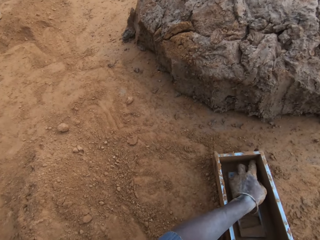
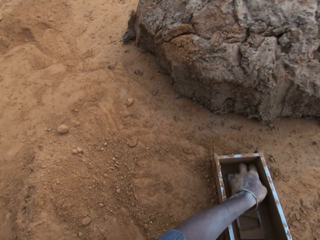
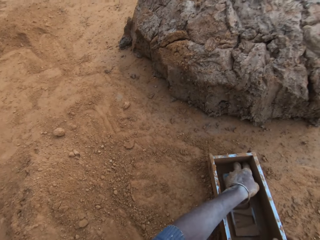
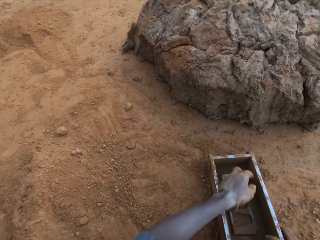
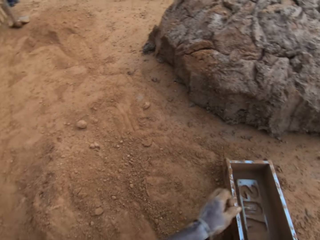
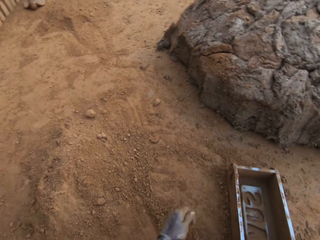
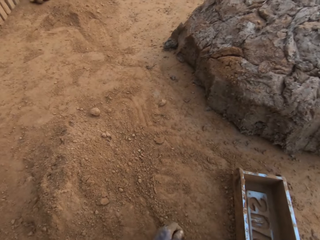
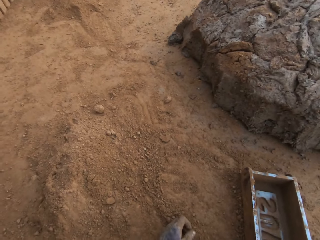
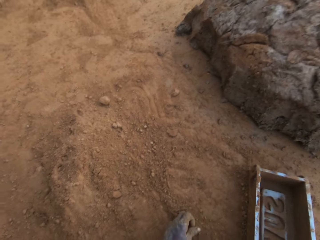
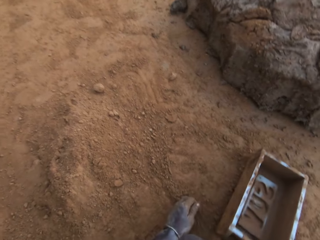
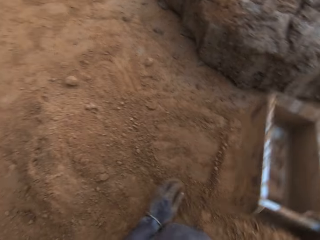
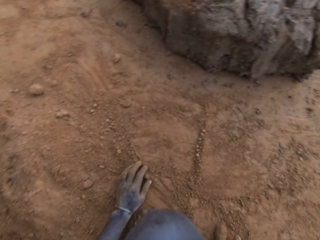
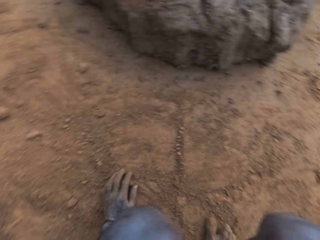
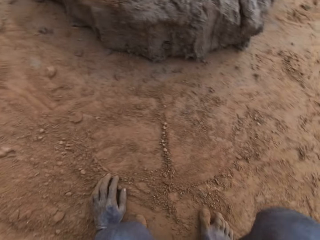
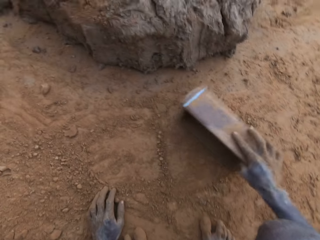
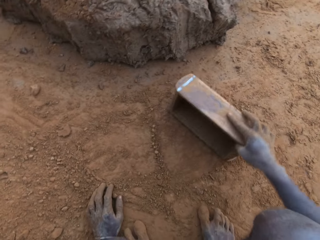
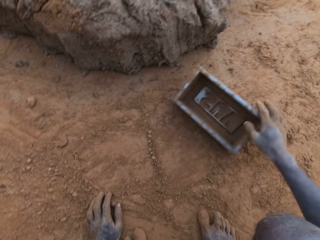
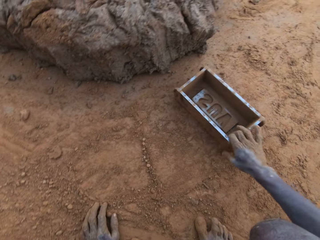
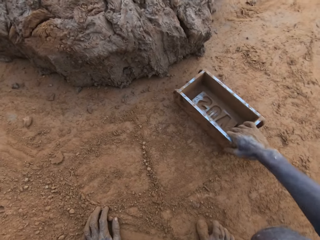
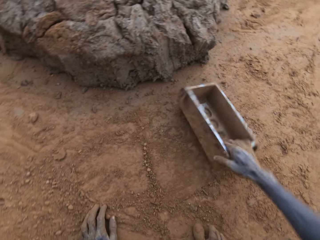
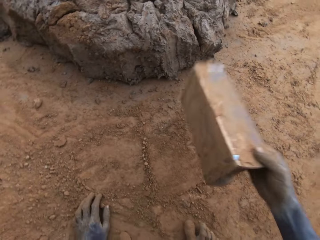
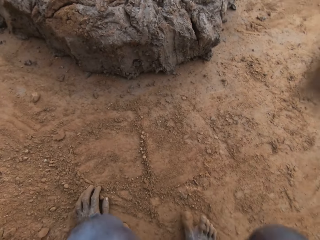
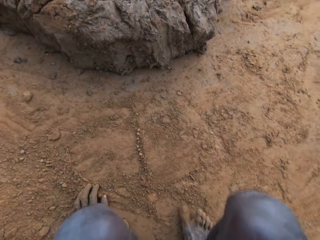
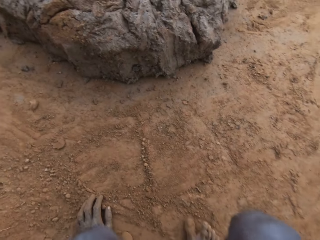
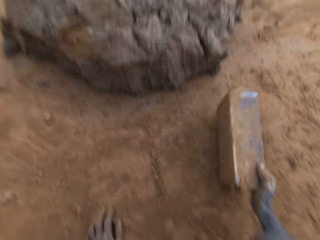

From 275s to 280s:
The camera wearer hits the brick mold on the ground. They hit the brick mold on the ground again.

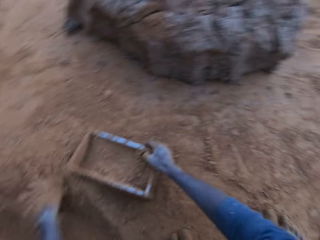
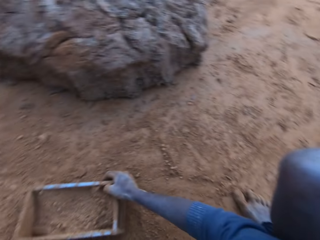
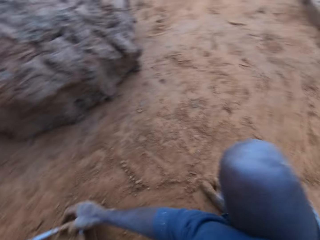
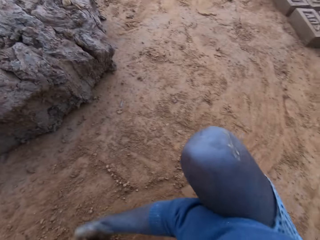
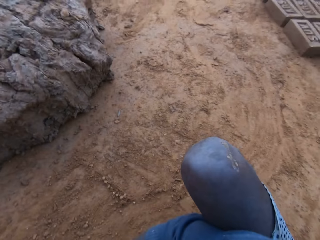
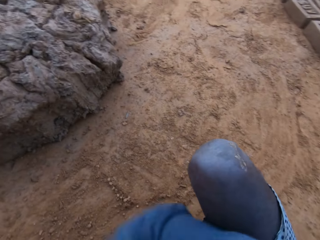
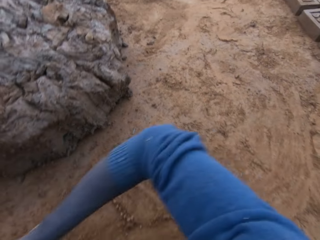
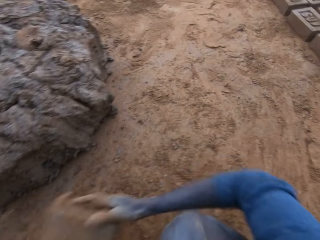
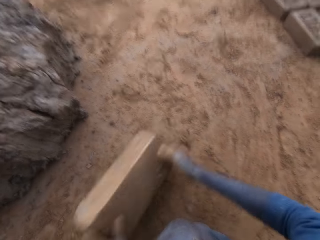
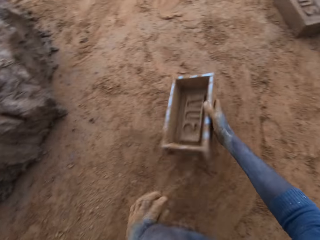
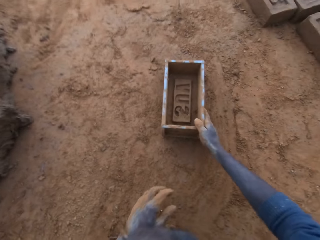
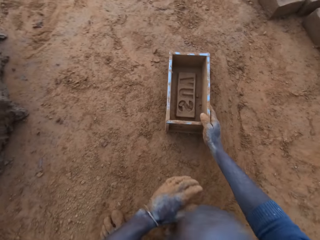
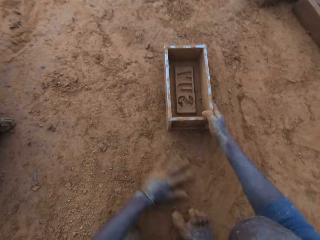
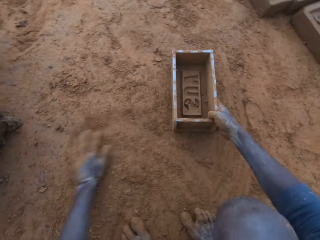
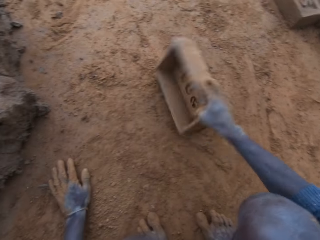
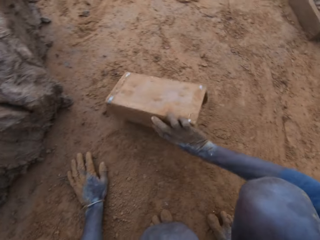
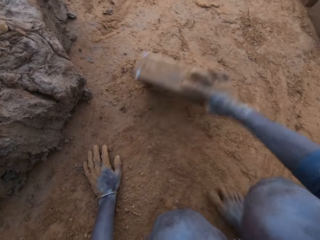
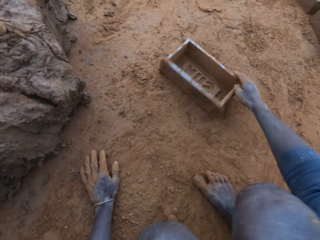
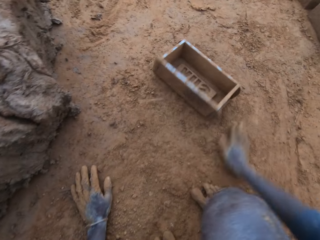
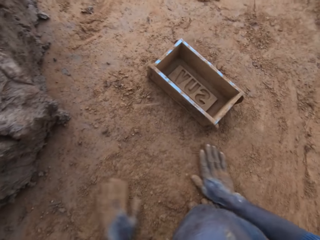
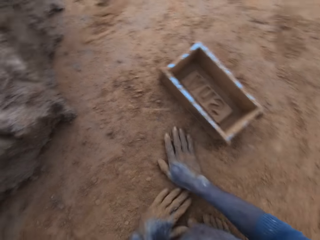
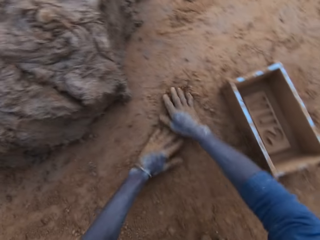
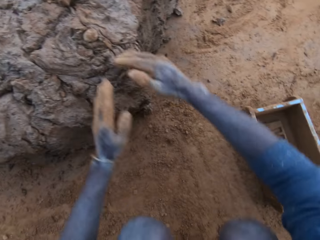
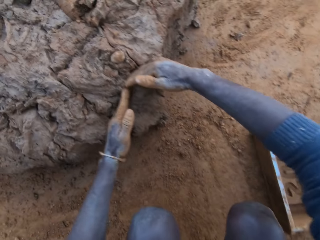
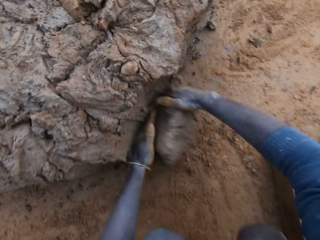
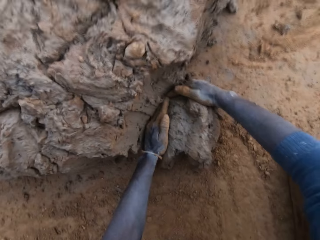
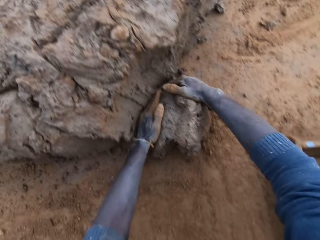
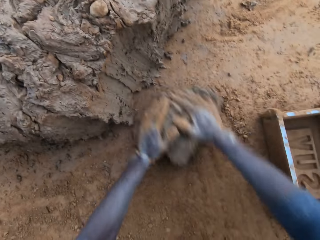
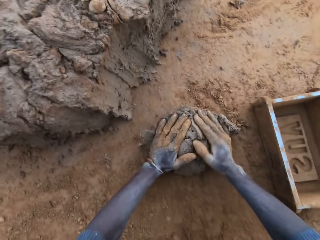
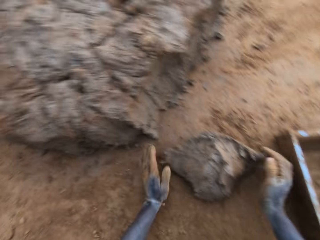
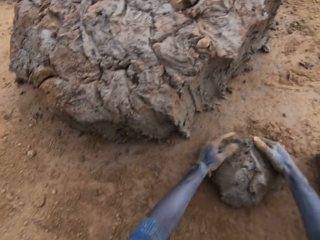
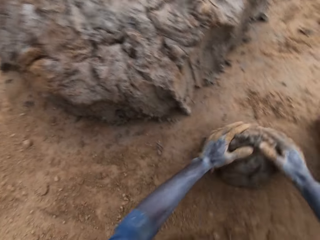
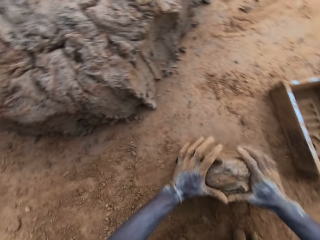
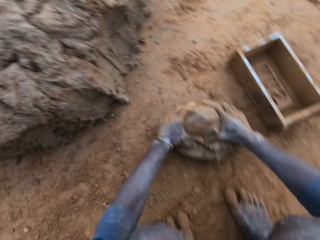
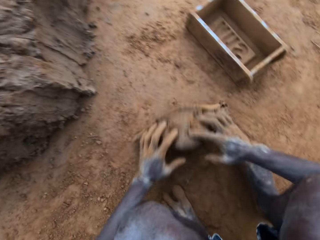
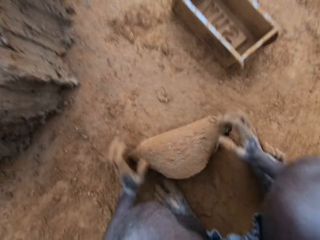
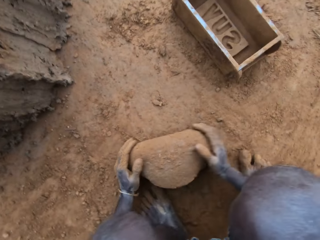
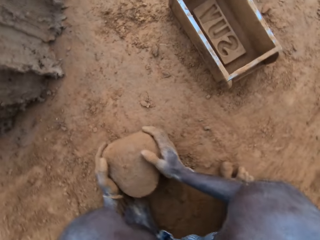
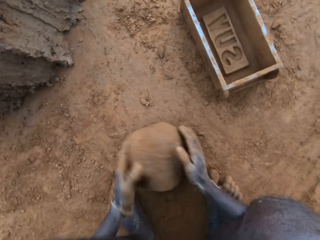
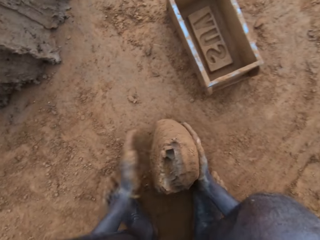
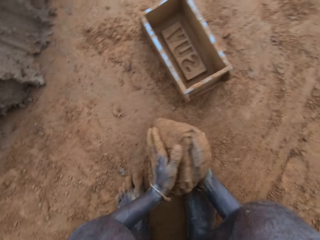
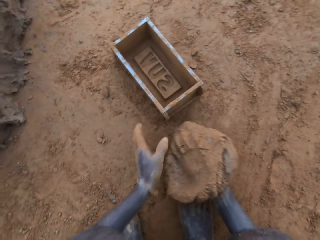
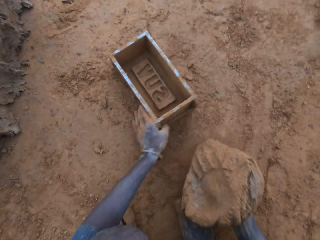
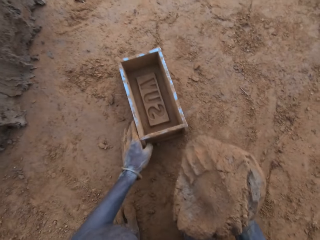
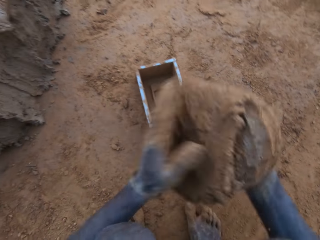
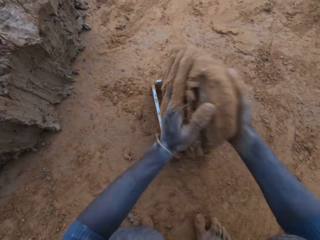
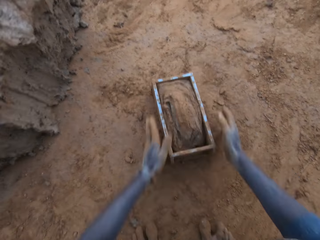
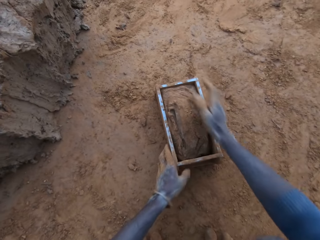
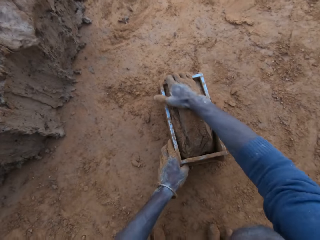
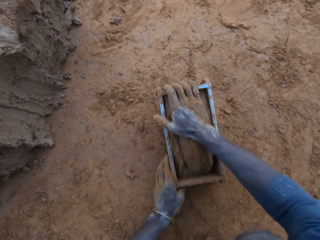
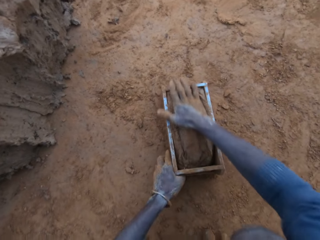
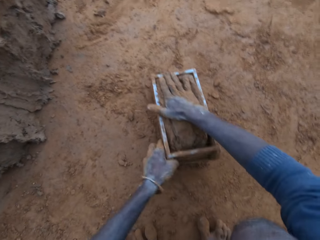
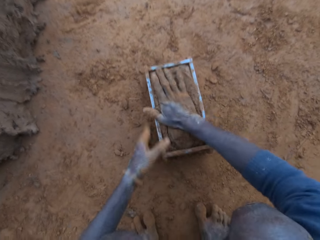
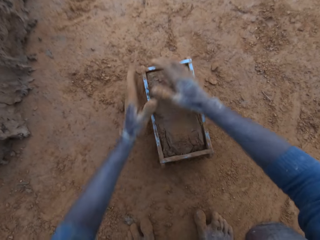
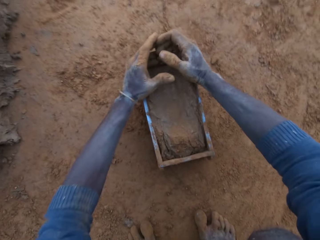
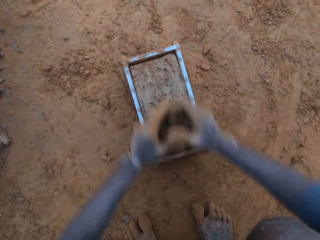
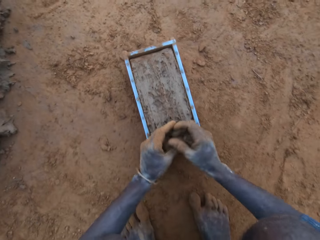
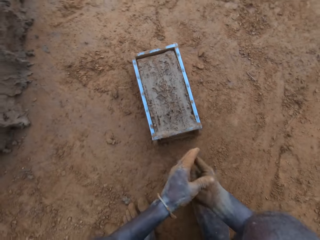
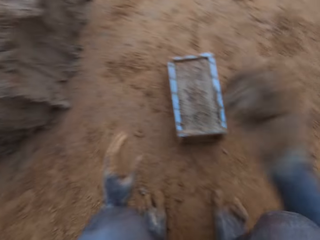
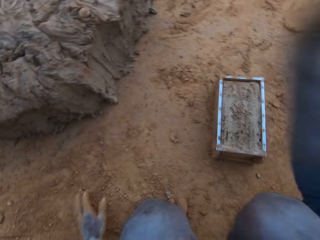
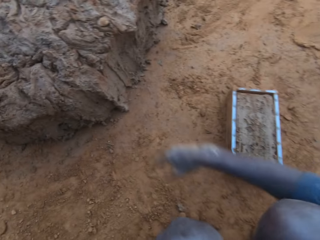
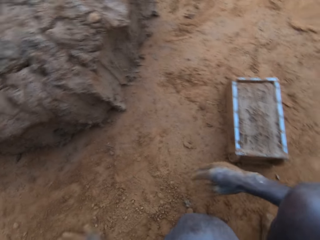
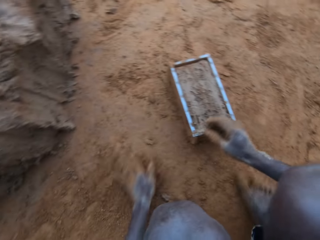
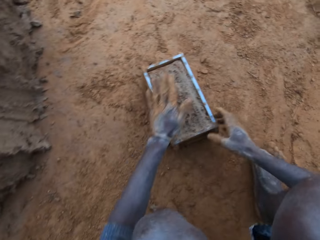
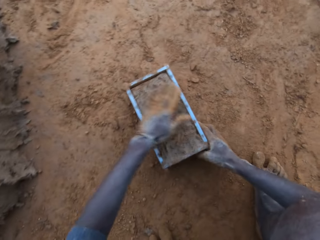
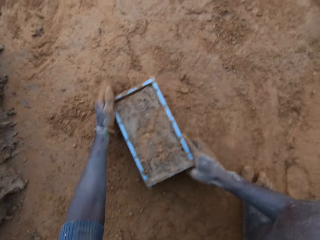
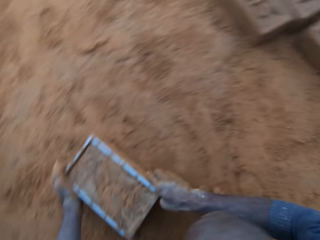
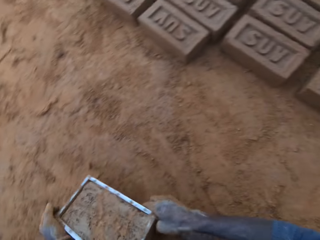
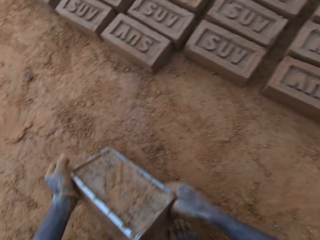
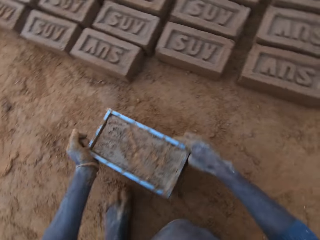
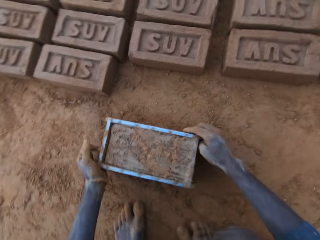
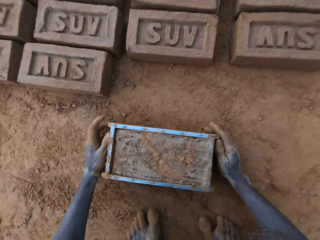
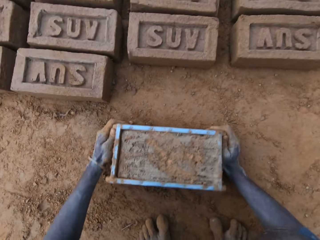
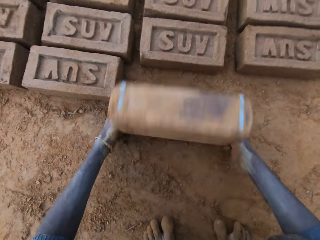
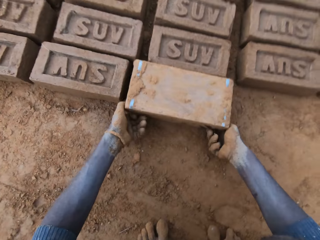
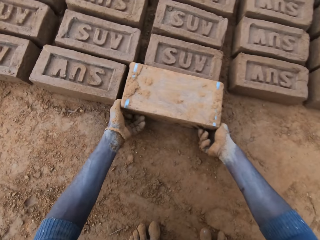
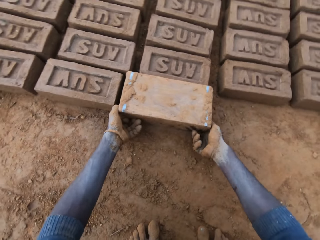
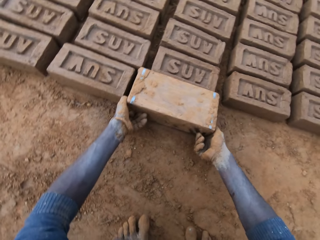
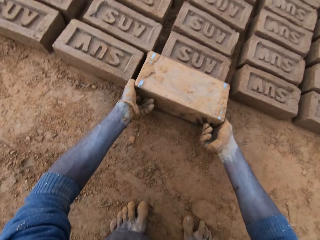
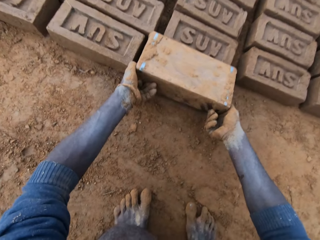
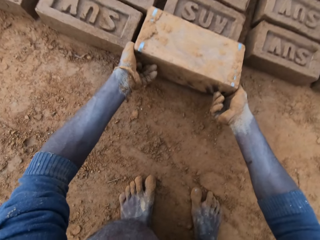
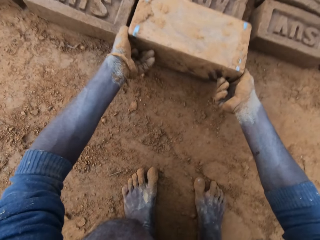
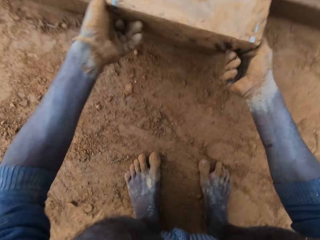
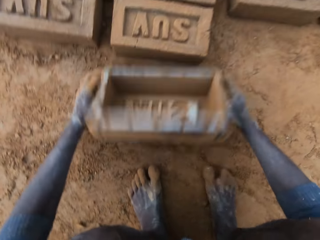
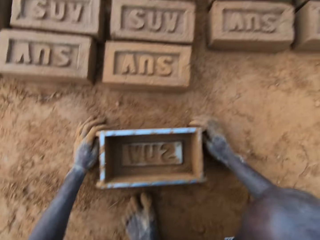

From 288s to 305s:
The camera wearer looks around. He drops the mould or container on the ground. He pours sand out of the clay mould. He rubs his hands in the sand. He packs clay from the clay mud with his hands. He scoops clay. He rolls the clay on the ground. He presses the clay with his hands. He adjusts the clay mould with his left hand. He picks up the clay and puts the clay into the clay mould. He scrapes clay from the mould with his hands. He throws the clay on the clay mud. He levels the clay on the mould with his hands. He picks up the container. He moves the clay mould on the ground with his hands. He turns the clay mould on the ground. He puts the container down. He lifts the container.
